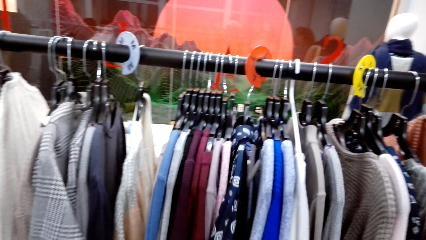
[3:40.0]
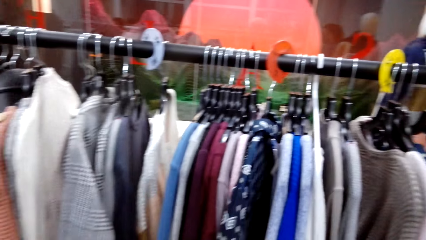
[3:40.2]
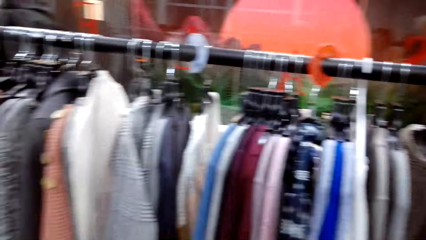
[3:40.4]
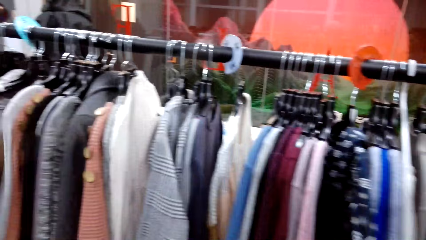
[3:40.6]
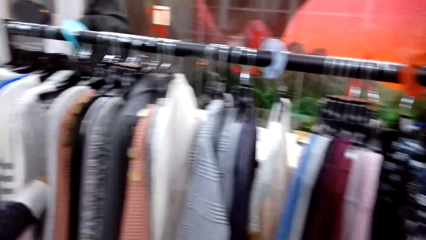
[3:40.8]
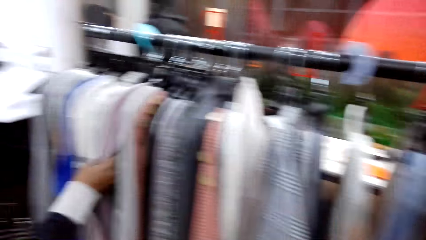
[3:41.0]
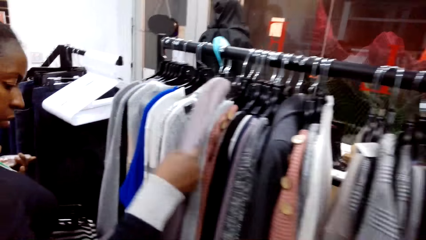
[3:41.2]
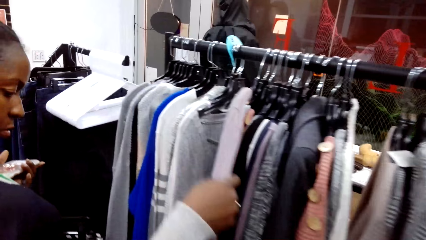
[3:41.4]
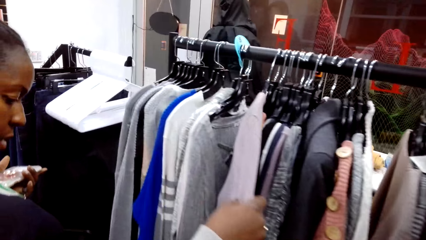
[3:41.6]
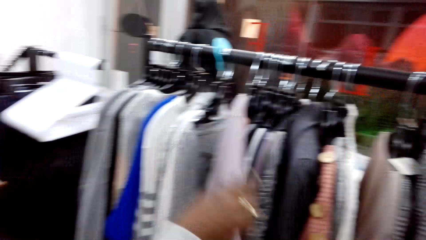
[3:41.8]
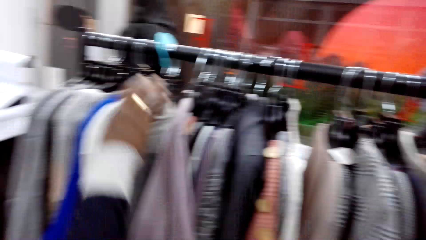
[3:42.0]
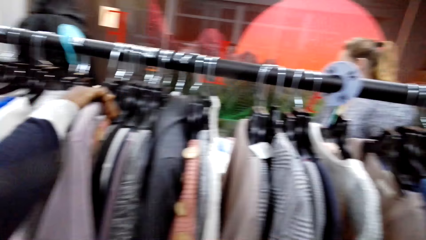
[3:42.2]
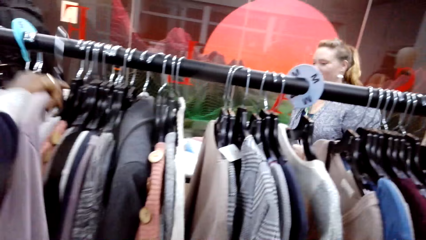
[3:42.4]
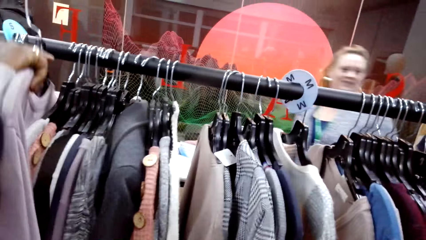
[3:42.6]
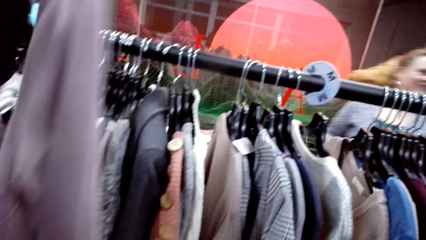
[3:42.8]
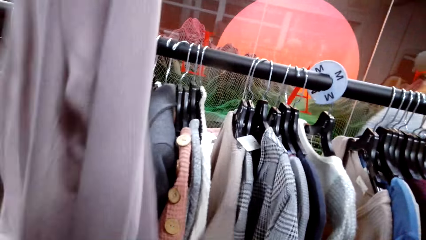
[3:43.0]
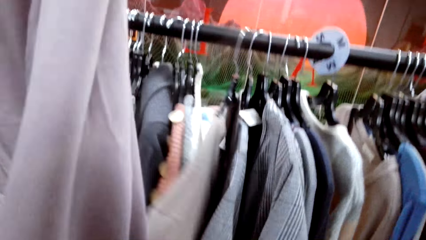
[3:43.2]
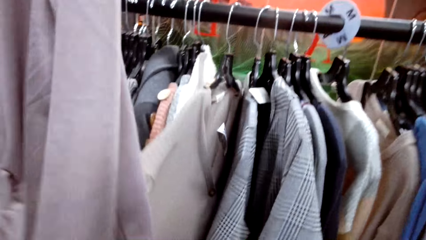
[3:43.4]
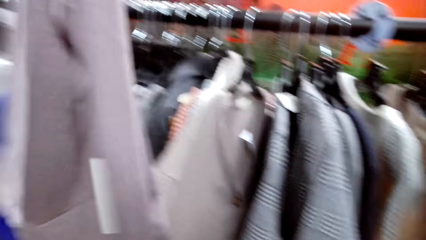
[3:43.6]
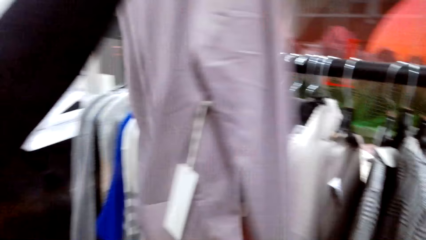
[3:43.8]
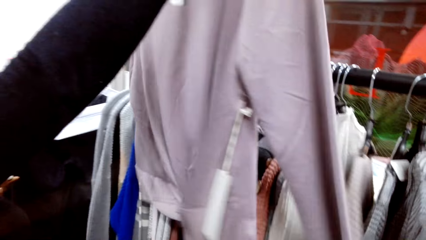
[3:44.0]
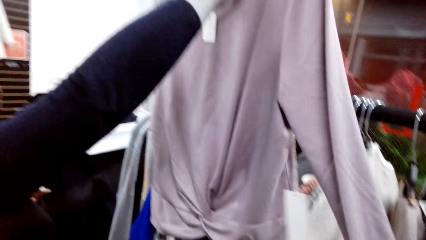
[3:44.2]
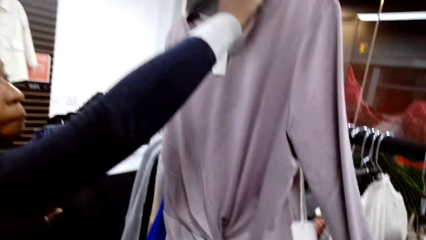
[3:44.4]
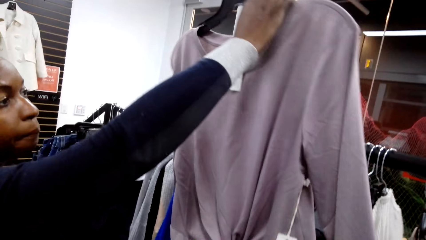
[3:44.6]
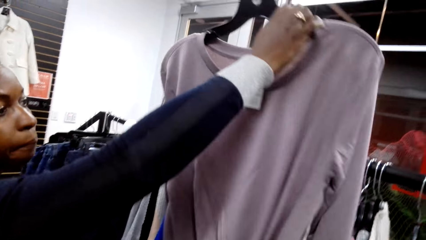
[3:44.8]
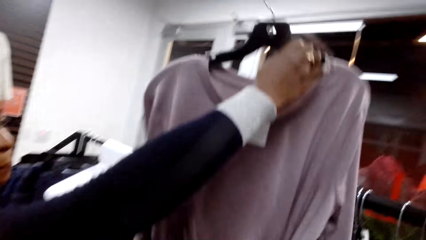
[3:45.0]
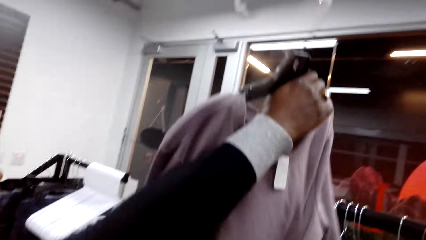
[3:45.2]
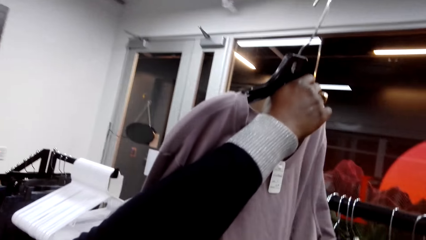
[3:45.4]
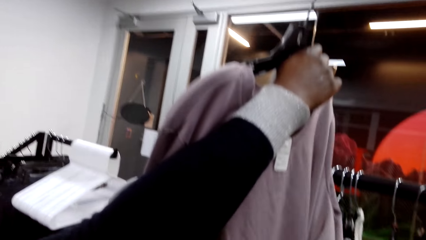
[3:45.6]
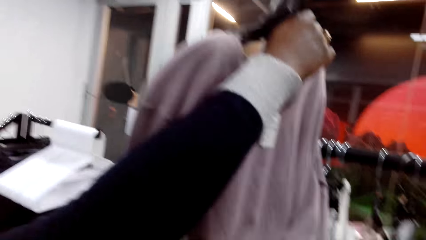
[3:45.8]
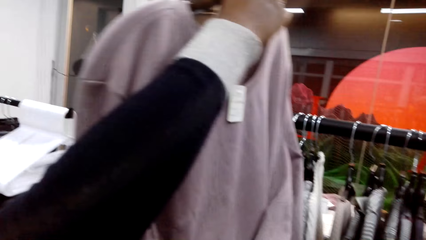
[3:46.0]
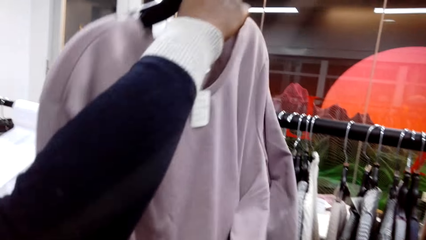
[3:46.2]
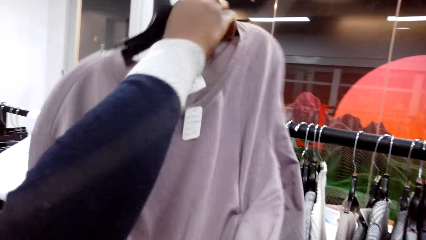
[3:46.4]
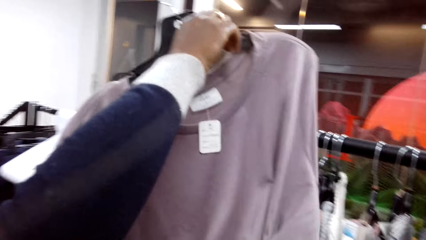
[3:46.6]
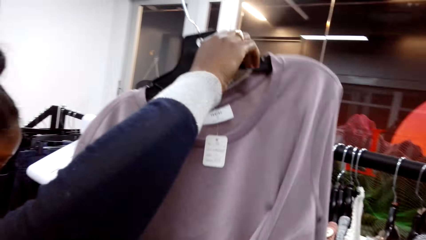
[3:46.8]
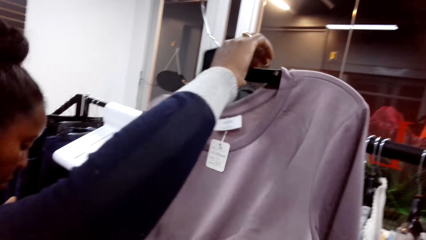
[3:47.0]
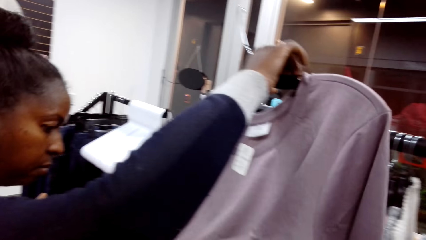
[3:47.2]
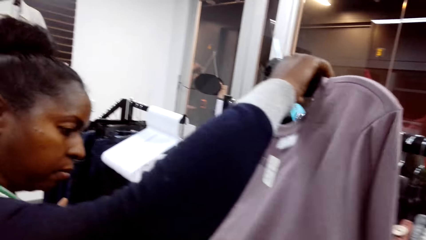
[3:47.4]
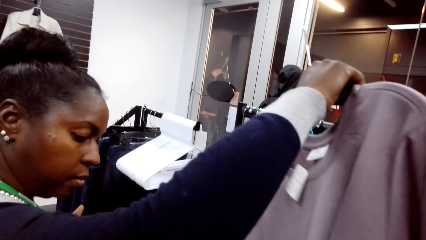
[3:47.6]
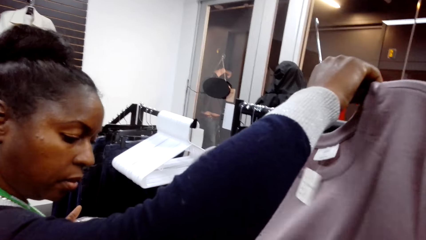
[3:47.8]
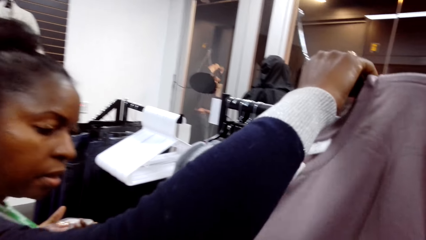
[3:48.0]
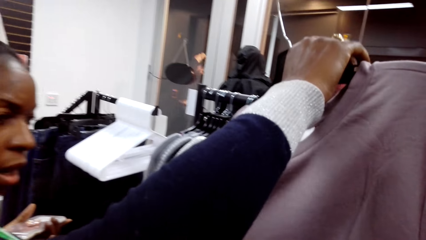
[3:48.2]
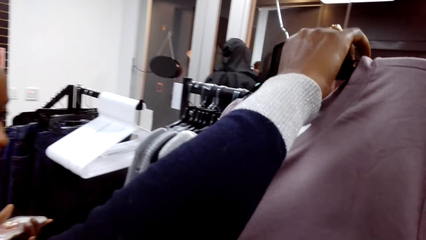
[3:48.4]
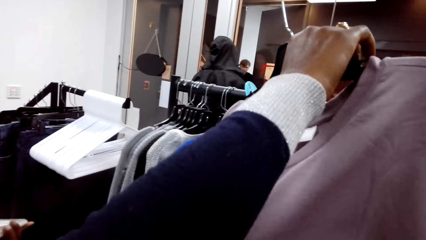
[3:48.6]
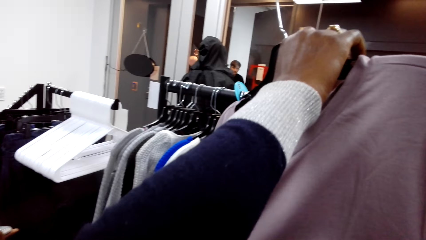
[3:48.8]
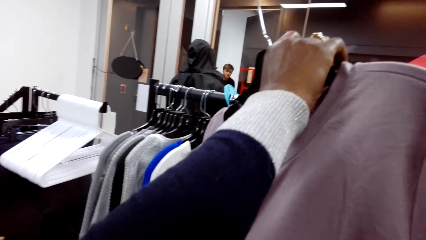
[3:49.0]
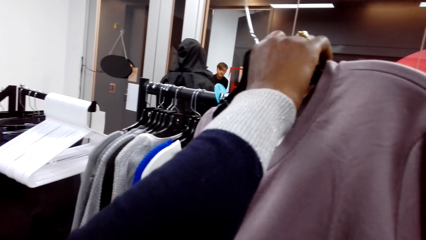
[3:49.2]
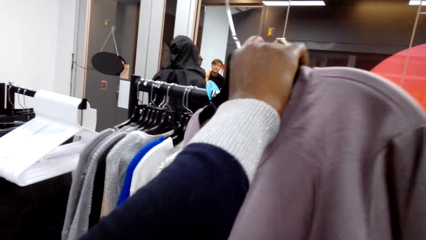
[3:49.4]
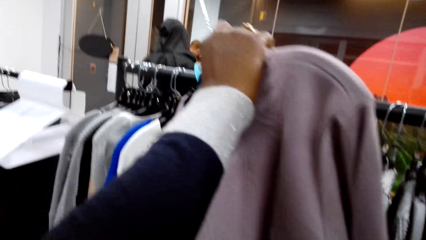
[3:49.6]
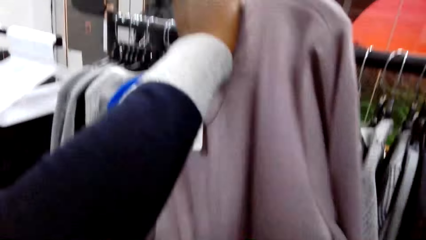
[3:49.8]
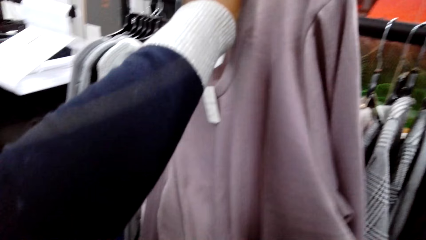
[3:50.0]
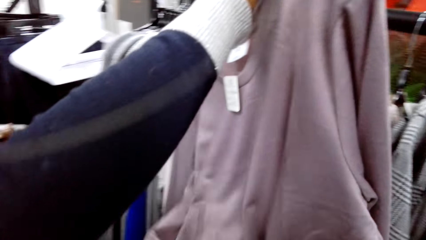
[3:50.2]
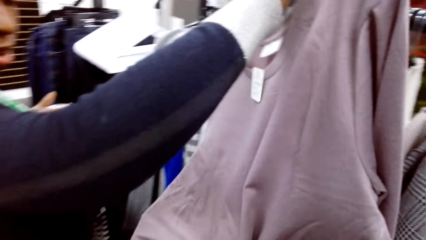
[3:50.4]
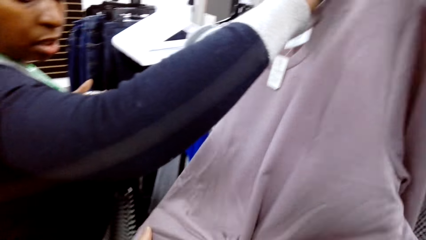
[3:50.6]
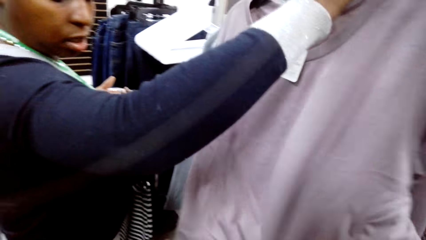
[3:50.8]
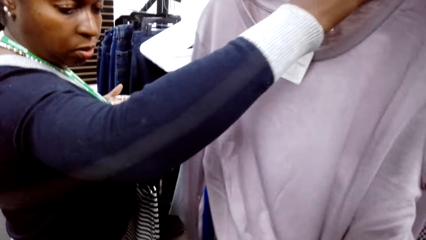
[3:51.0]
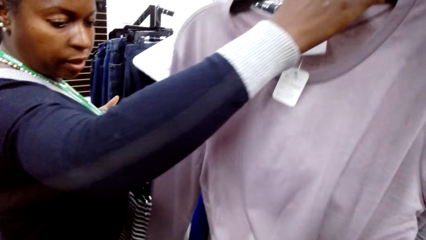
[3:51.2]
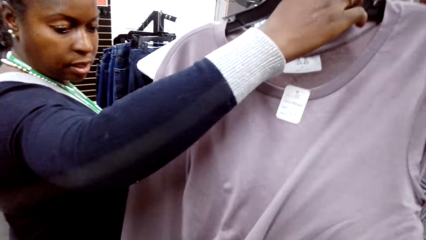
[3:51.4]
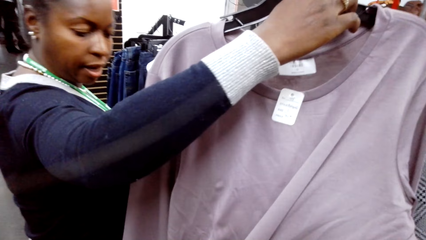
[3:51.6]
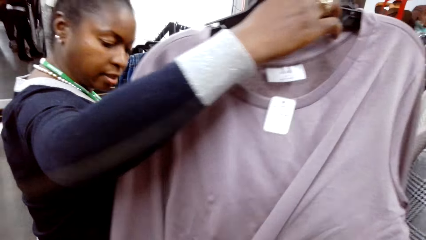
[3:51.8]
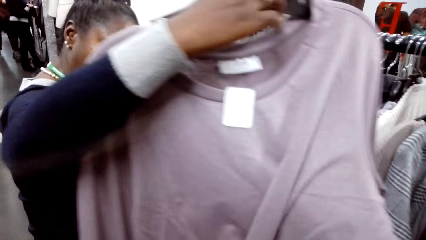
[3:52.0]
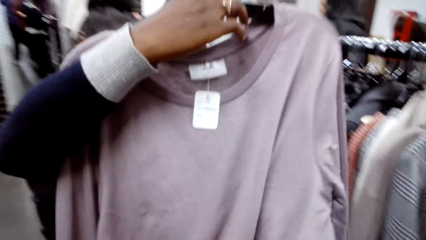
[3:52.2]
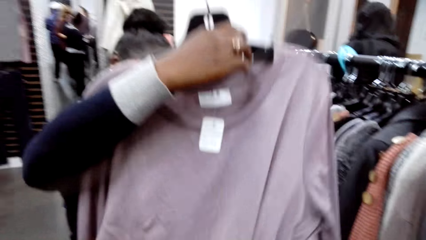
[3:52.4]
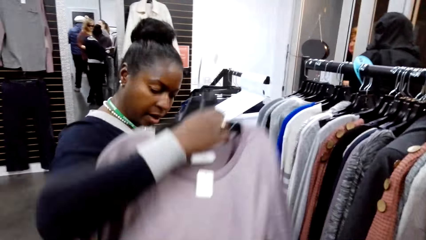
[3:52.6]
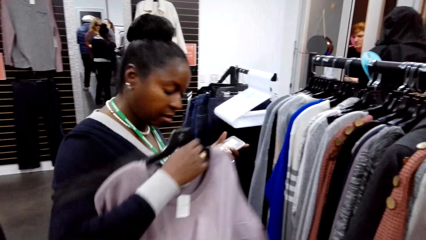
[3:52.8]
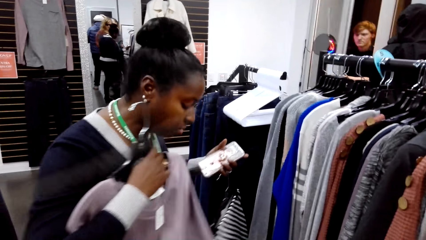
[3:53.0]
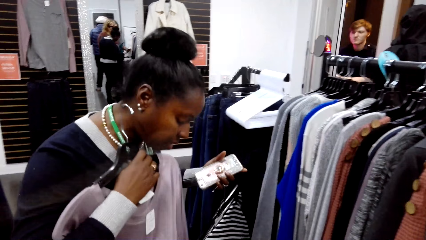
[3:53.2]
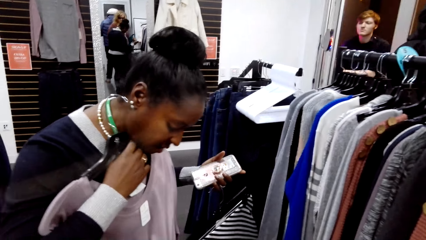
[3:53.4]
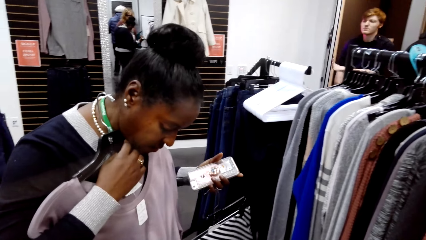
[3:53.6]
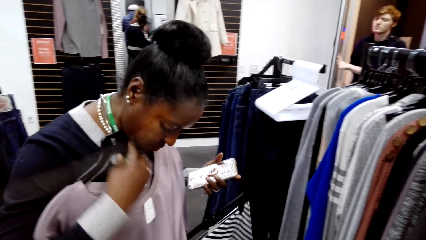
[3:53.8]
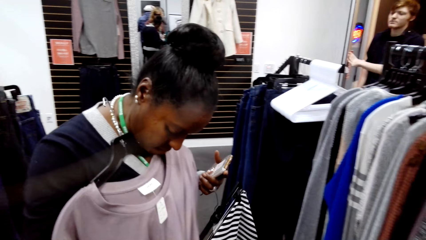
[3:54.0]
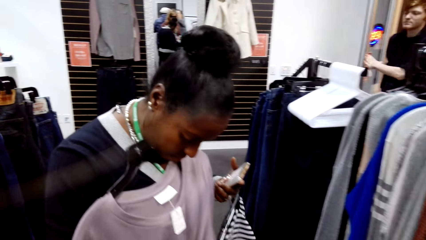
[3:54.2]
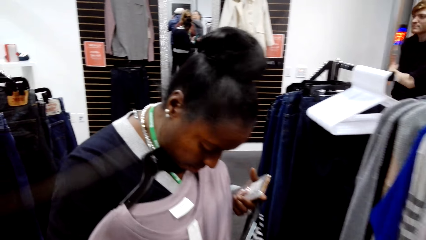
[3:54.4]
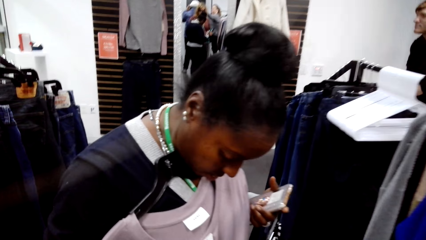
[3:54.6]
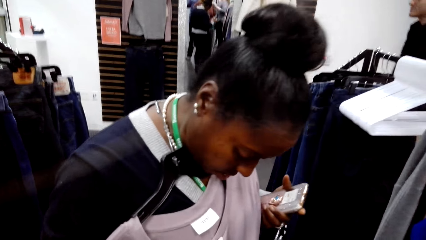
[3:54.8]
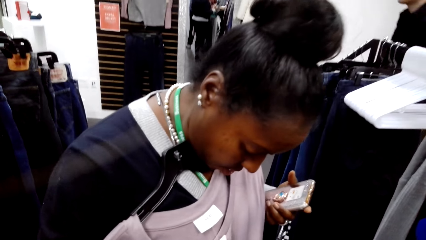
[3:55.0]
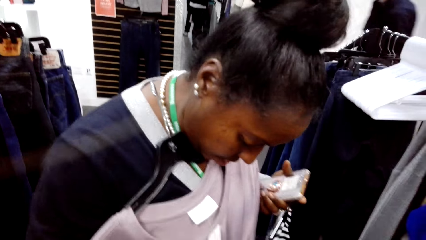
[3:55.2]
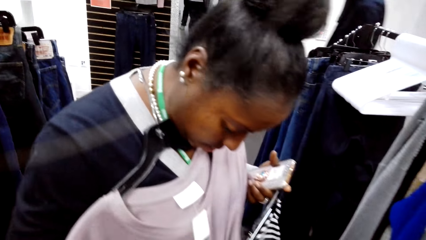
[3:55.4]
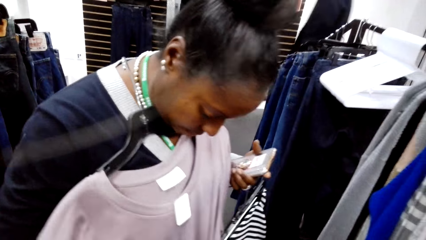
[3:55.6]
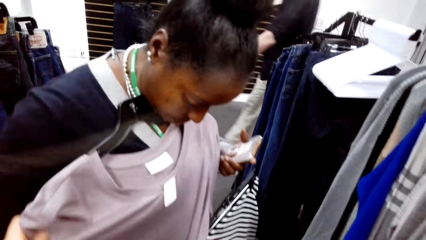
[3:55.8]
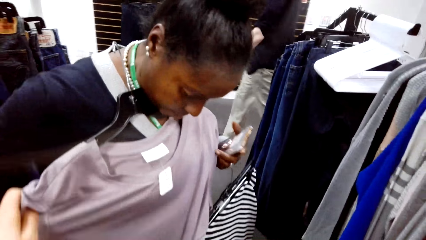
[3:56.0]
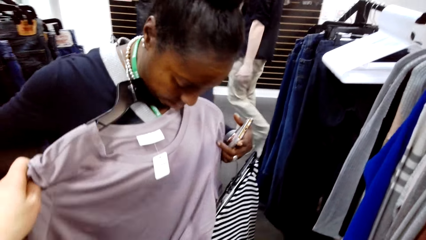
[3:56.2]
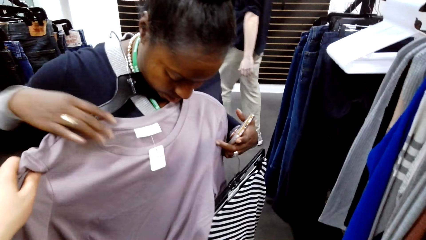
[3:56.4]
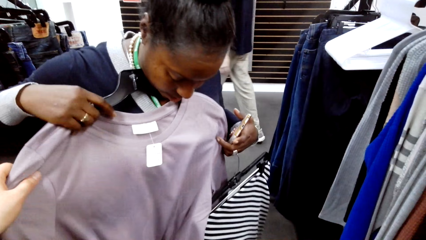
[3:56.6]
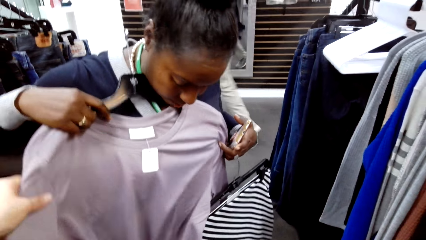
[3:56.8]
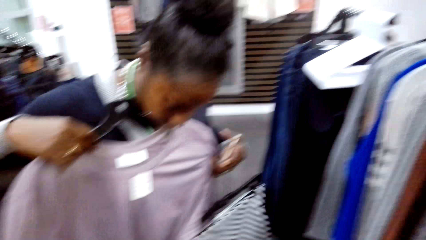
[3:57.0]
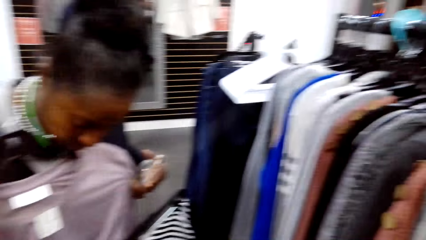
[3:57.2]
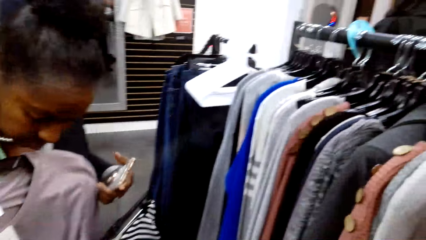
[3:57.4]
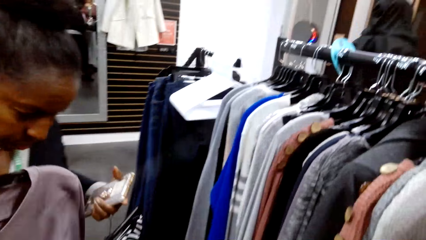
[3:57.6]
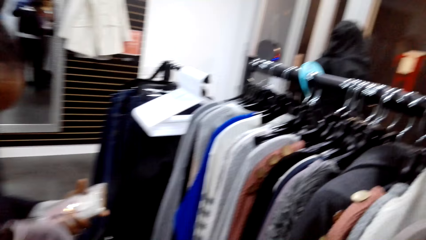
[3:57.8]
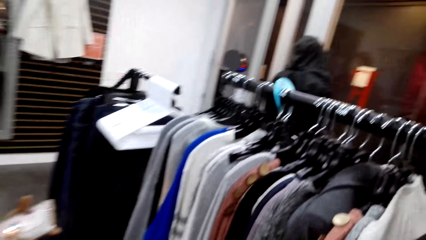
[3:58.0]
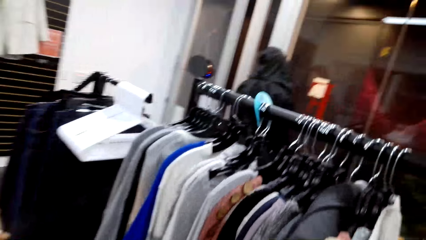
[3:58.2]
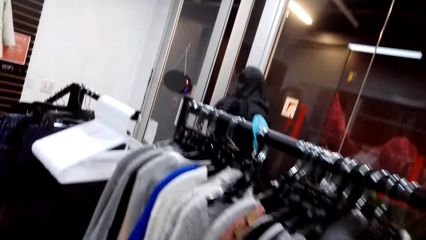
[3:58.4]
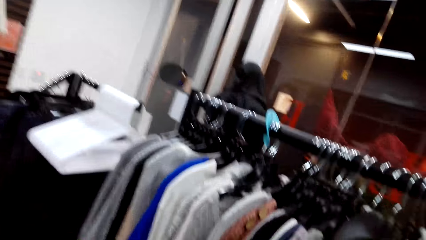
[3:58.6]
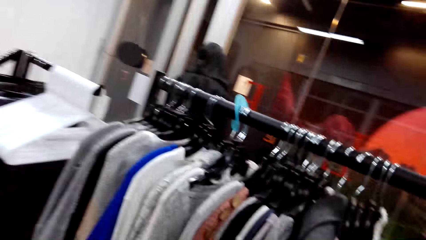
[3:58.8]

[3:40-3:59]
The camera wearer looks at cloths on the closet. A woman looks at the cloth on the hanger and takes the cloth from the line hanger. The camera wearer dialogues with the woman. They touch the cloth with the woman.
